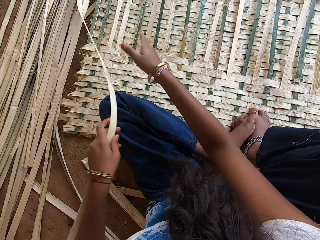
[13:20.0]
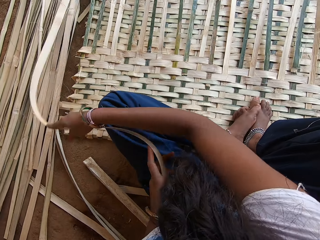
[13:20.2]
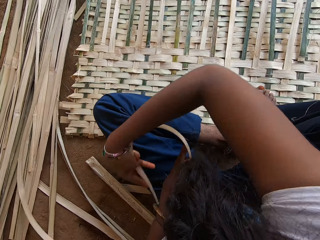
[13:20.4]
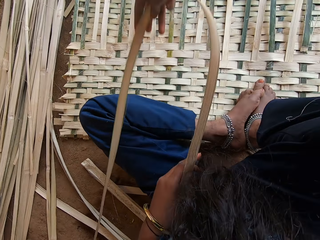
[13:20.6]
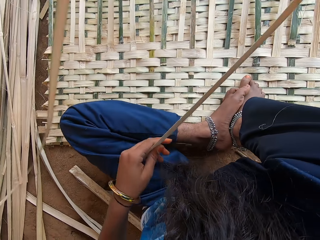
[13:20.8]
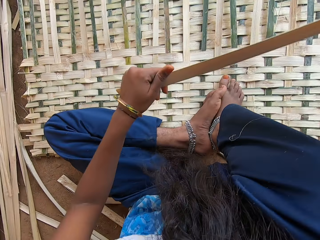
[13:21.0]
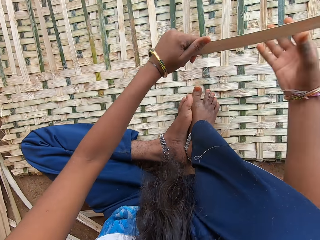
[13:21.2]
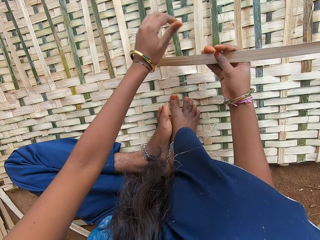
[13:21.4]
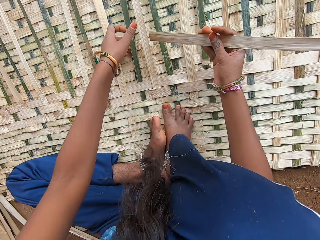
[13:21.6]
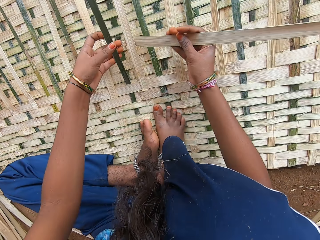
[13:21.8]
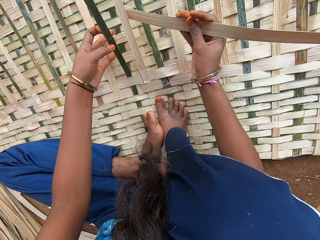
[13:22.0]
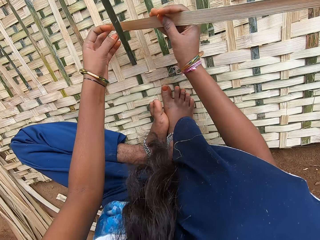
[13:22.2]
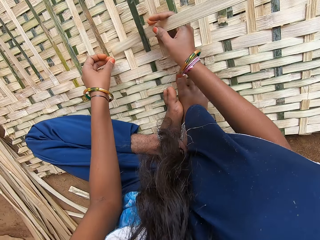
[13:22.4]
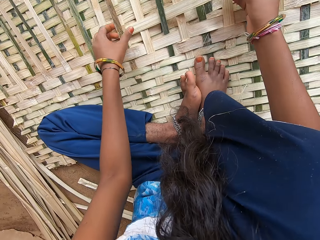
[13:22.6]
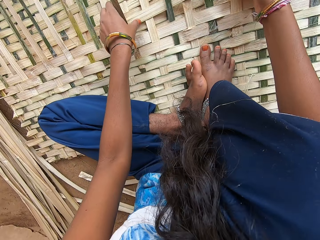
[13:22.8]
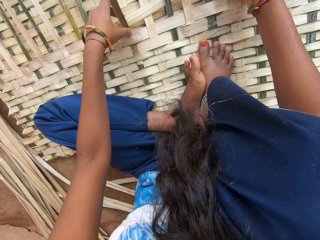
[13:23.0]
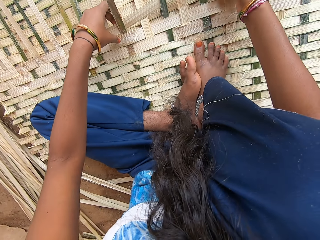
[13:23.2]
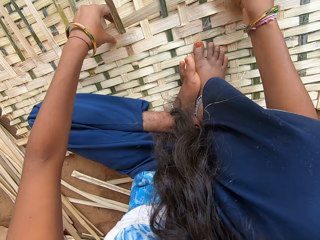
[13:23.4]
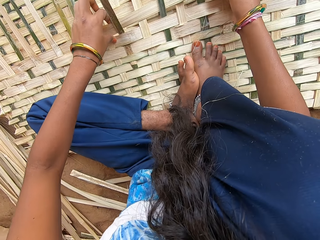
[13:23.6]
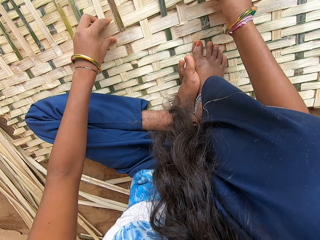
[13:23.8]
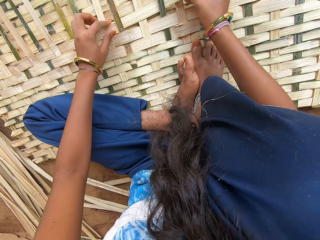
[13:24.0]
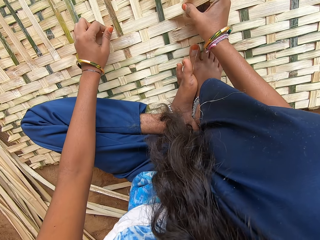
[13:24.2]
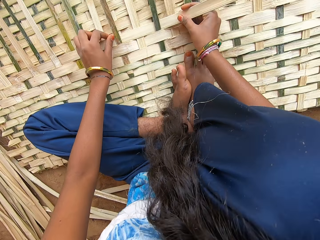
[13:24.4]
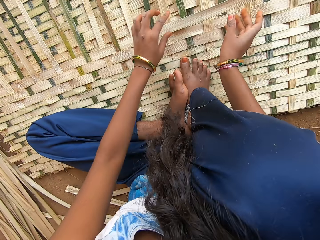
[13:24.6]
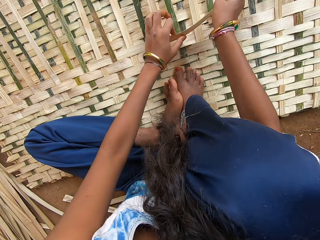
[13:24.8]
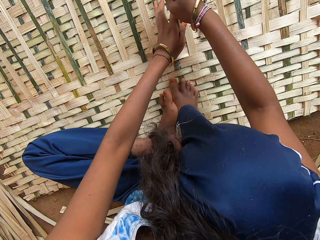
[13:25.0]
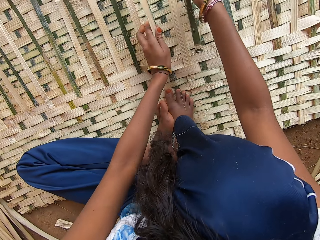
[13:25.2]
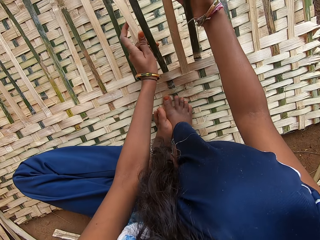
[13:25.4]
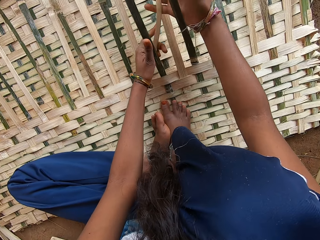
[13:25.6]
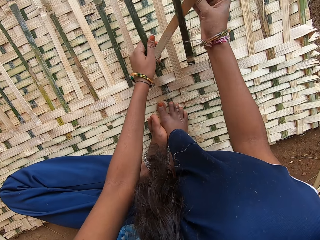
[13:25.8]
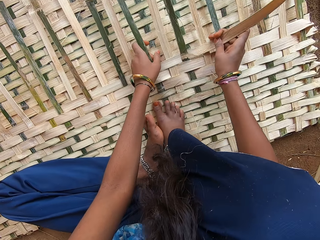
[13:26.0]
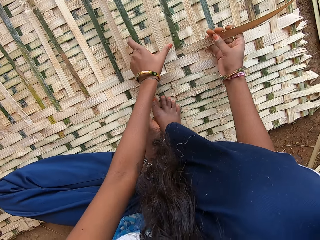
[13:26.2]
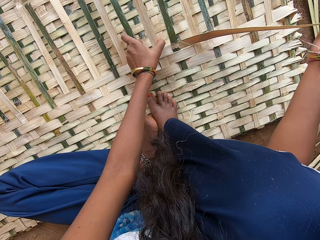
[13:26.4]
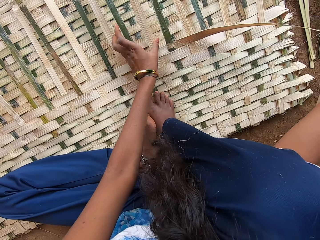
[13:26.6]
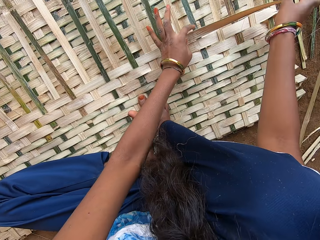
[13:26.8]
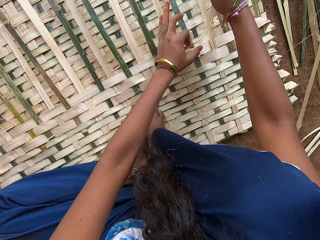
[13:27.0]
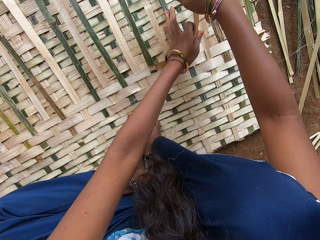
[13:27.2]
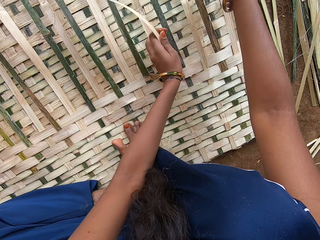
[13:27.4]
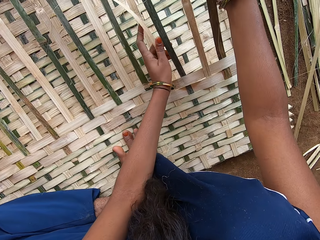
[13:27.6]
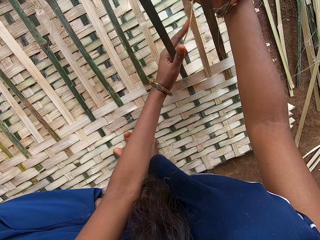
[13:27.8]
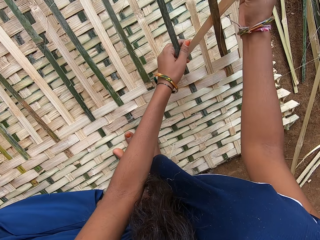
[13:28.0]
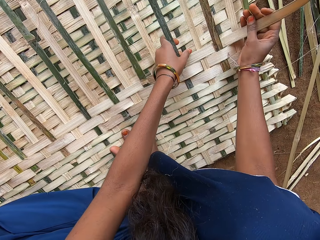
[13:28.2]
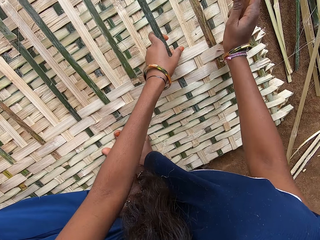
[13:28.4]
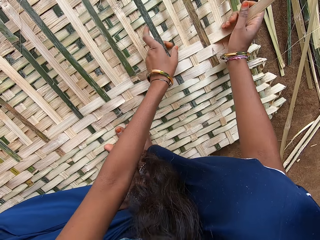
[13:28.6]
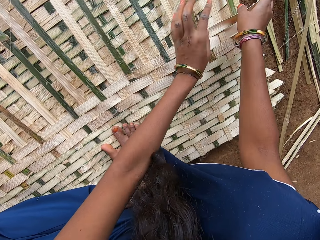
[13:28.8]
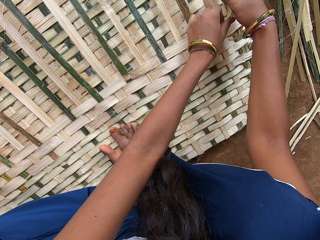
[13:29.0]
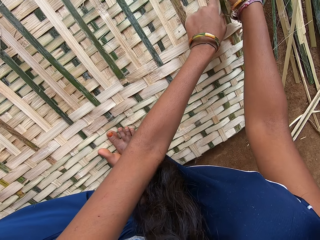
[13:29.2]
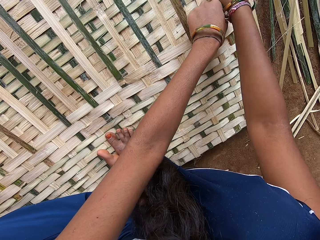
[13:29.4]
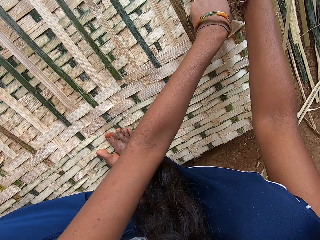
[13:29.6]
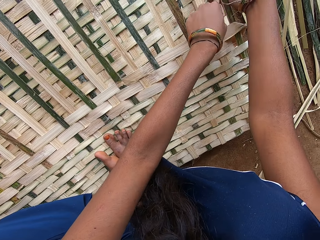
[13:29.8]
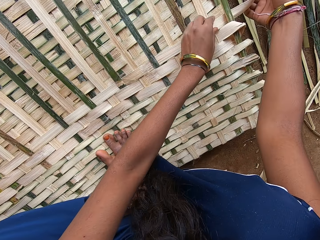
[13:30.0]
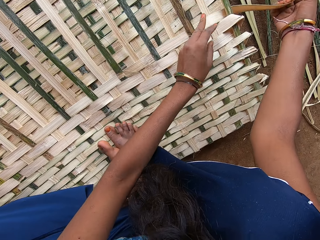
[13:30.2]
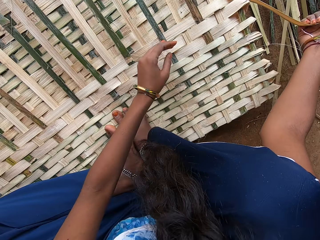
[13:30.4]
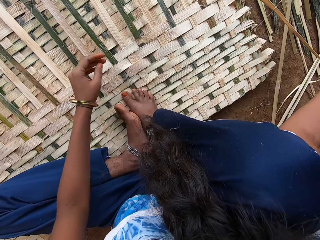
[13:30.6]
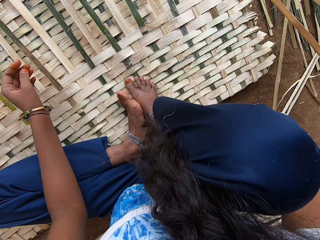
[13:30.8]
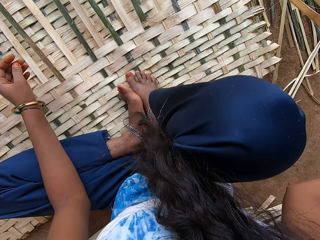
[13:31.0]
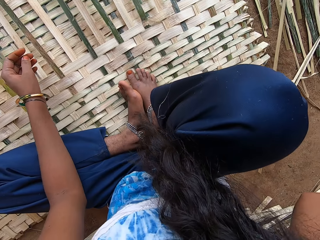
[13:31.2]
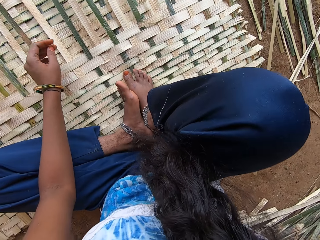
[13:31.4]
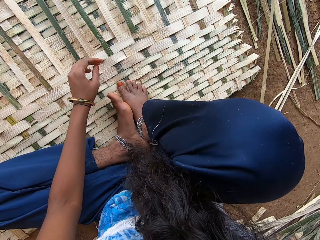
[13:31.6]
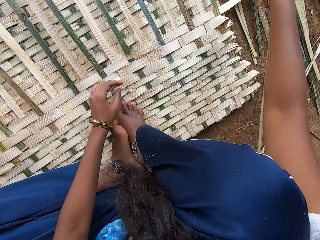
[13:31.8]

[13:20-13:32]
The camera wearer picks reeds from the floor. They weave the mat. They weave a basket.

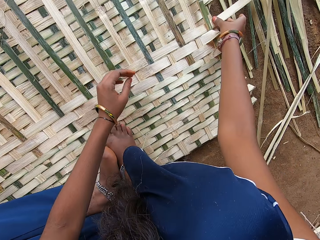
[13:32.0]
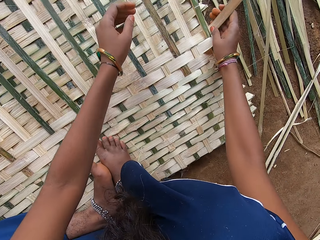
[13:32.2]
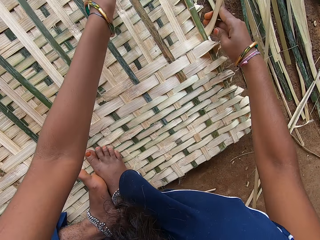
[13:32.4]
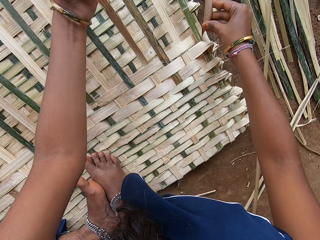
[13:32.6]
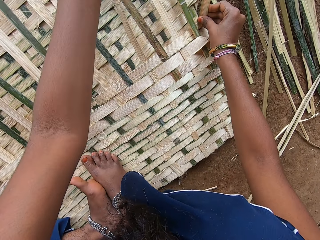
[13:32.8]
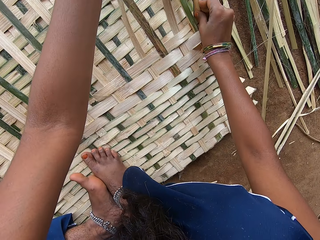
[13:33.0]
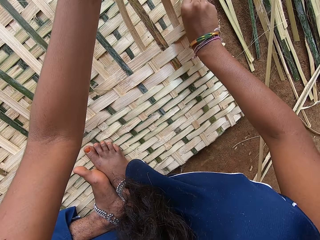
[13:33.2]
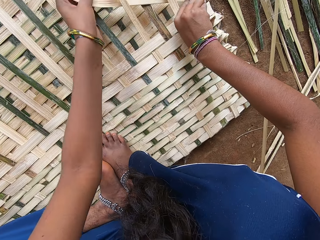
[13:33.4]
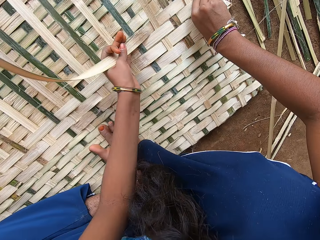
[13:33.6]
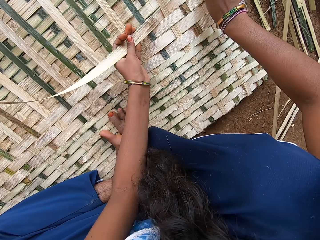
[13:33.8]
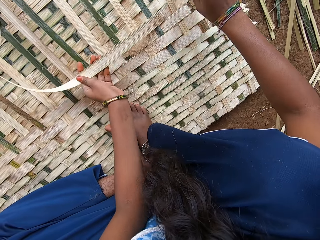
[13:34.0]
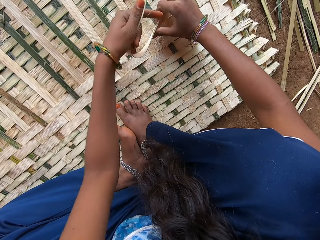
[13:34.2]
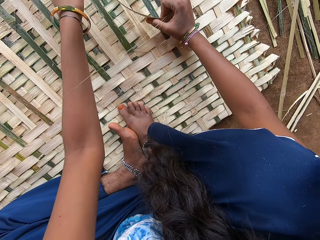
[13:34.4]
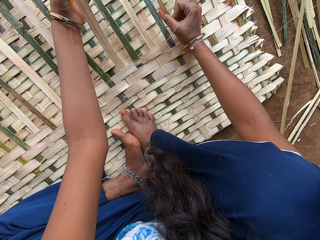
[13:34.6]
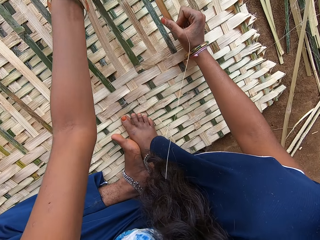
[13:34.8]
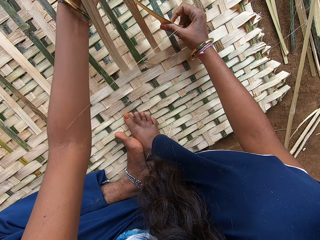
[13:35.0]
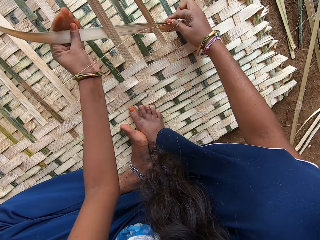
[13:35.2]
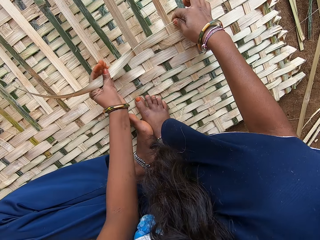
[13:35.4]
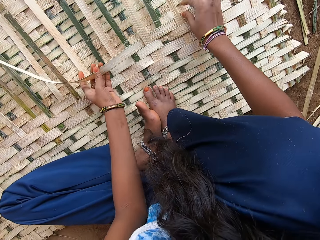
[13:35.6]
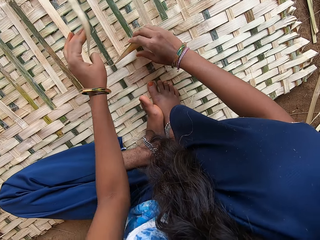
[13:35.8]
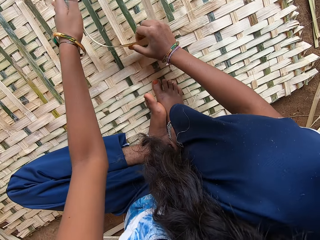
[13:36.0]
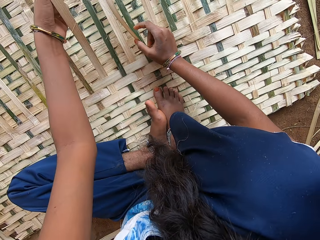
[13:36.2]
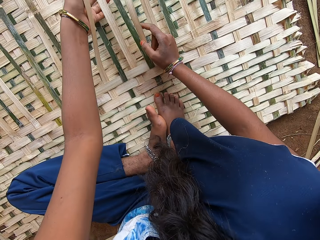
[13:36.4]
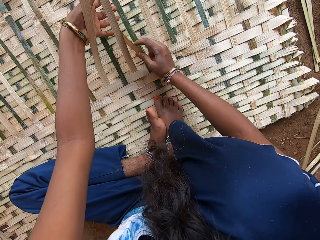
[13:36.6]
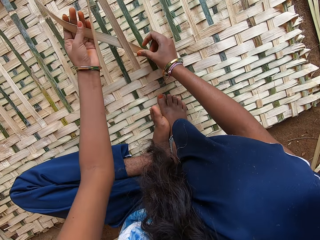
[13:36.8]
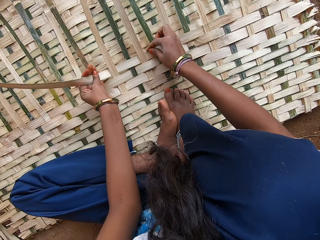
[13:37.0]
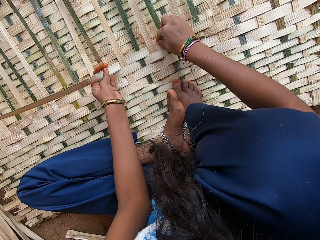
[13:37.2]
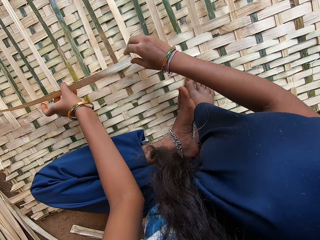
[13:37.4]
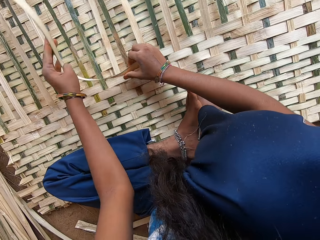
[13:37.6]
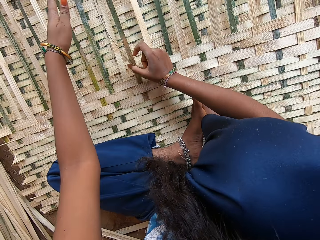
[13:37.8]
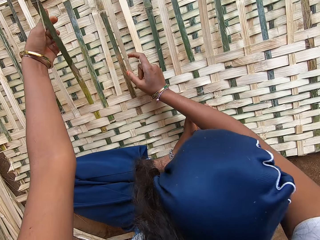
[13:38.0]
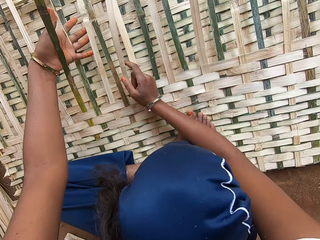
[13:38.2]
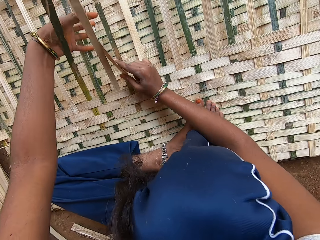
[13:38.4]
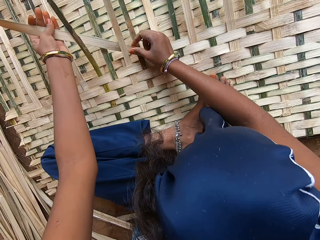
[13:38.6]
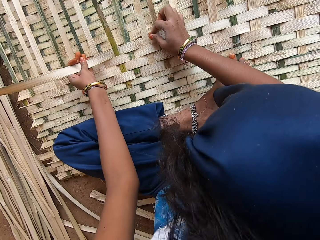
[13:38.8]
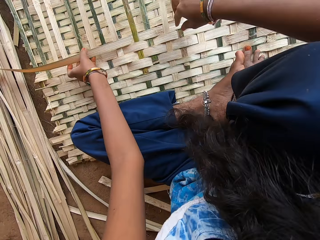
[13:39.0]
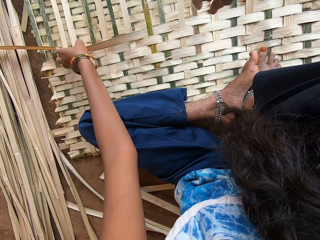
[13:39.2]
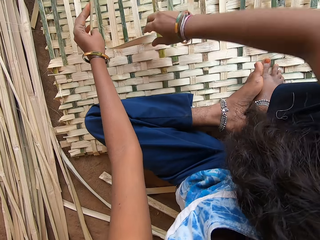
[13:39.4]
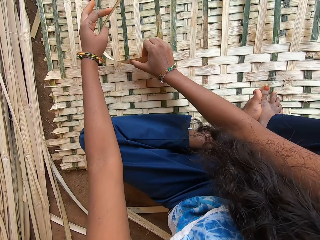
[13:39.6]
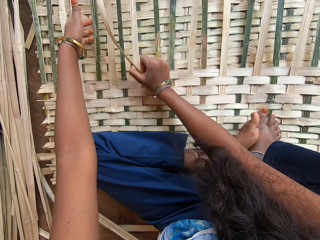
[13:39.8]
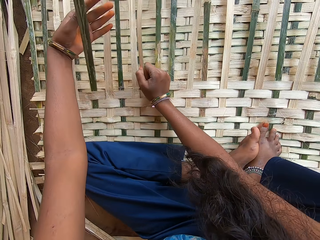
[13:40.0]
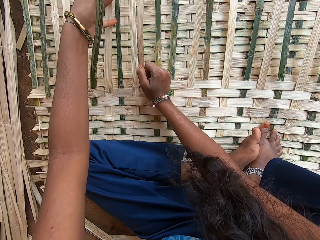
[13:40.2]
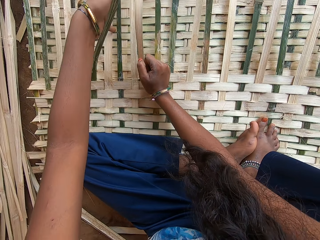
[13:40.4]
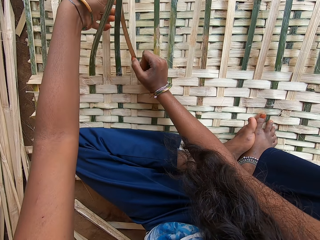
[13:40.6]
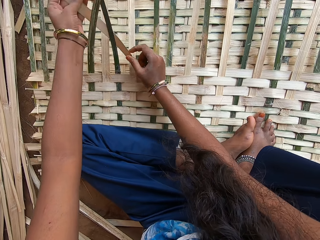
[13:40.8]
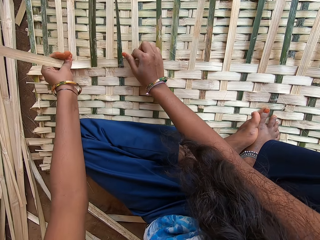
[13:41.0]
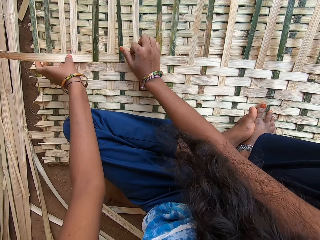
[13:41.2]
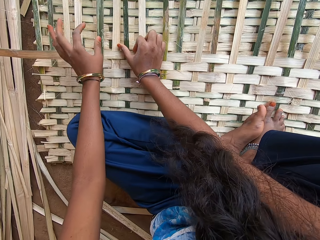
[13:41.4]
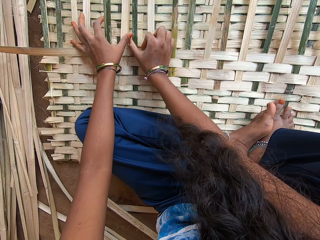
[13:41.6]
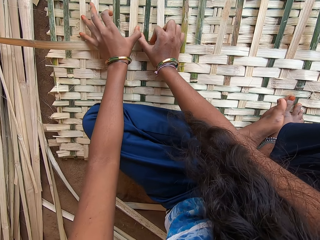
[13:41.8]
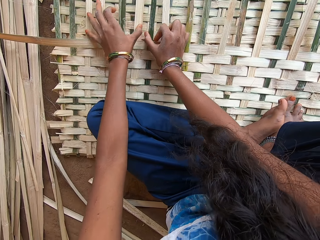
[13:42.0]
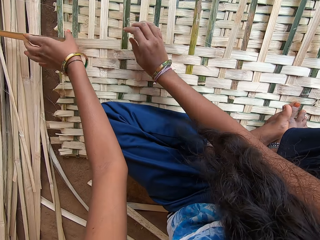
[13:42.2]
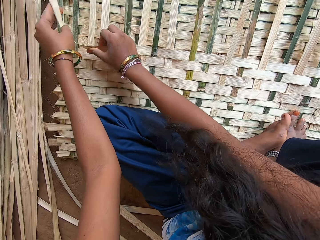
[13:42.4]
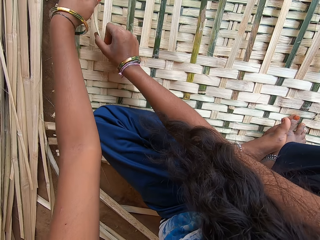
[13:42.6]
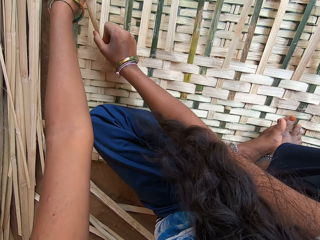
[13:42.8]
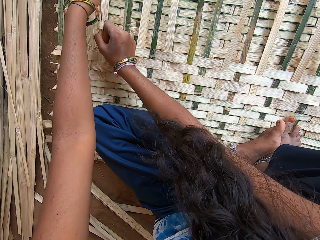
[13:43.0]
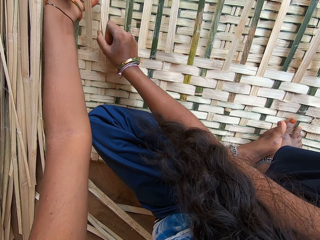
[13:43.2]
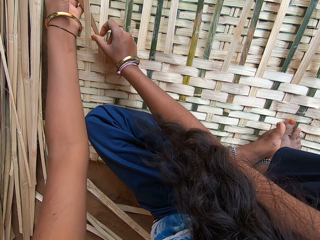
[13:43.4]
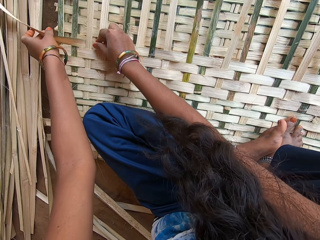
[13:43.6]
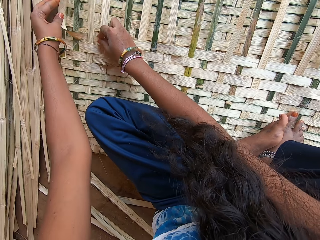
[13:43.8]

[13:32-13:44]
The camera wearer weaves a basket.
